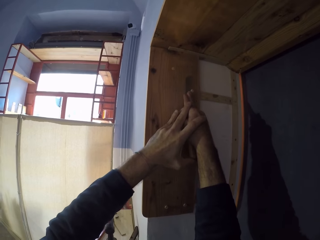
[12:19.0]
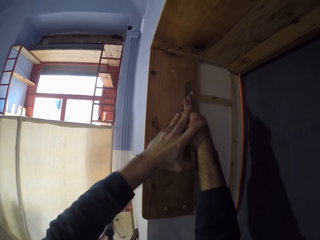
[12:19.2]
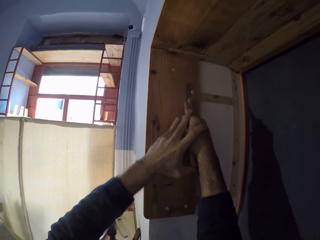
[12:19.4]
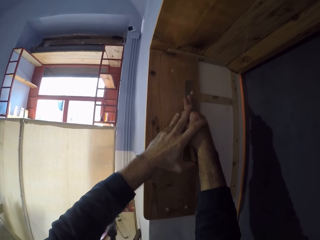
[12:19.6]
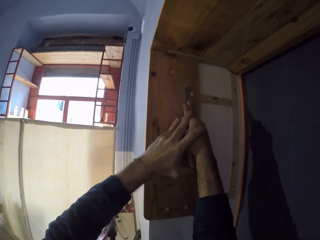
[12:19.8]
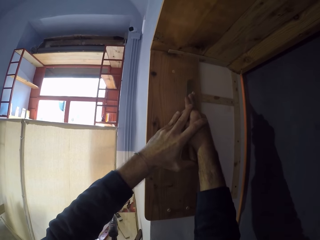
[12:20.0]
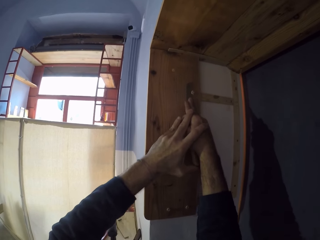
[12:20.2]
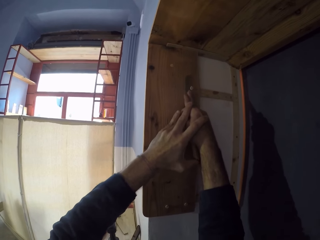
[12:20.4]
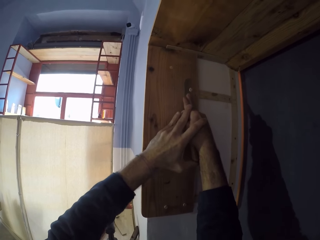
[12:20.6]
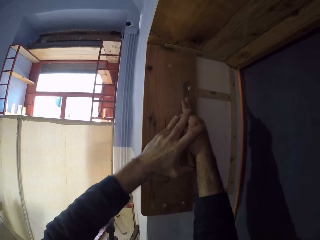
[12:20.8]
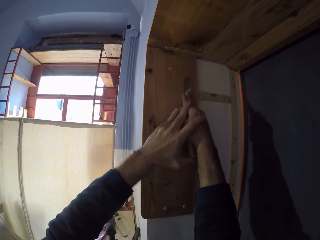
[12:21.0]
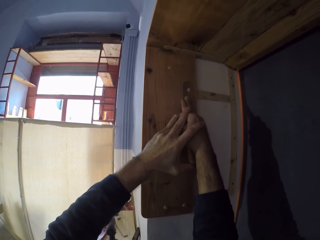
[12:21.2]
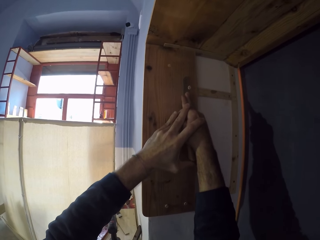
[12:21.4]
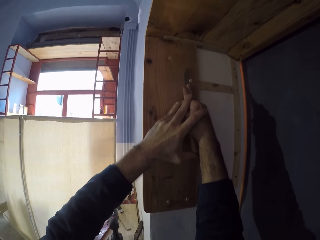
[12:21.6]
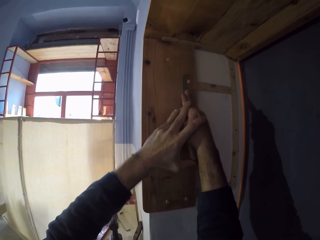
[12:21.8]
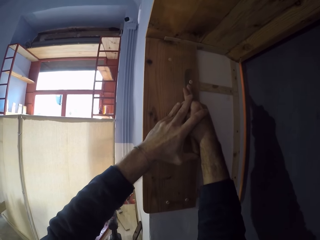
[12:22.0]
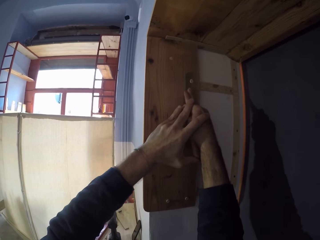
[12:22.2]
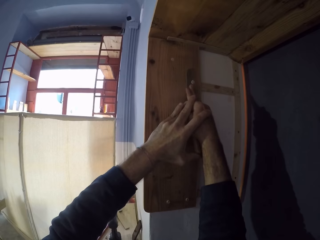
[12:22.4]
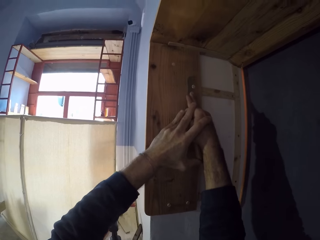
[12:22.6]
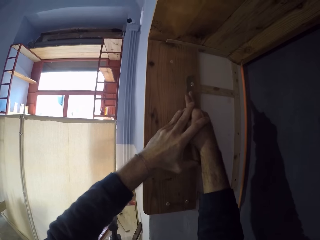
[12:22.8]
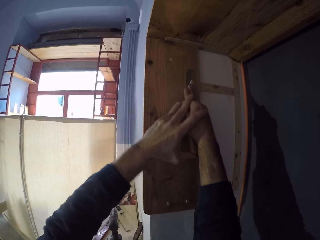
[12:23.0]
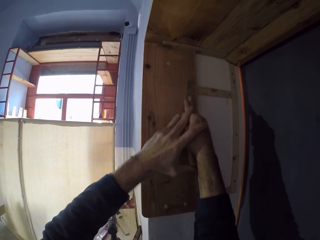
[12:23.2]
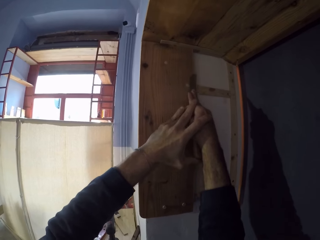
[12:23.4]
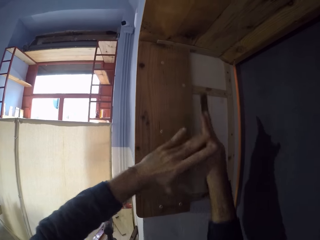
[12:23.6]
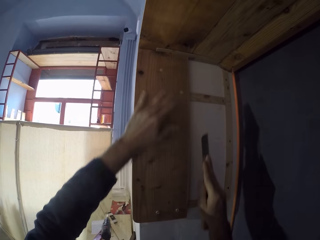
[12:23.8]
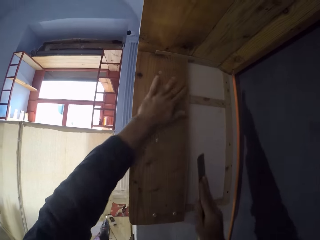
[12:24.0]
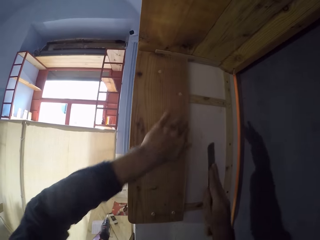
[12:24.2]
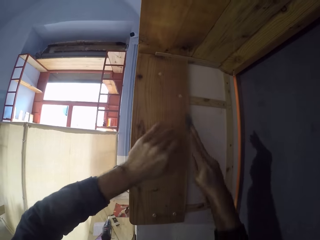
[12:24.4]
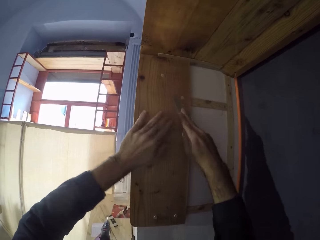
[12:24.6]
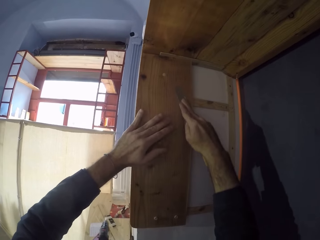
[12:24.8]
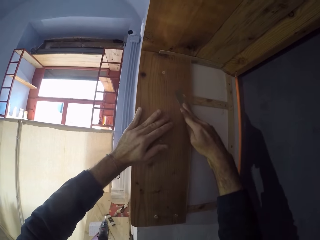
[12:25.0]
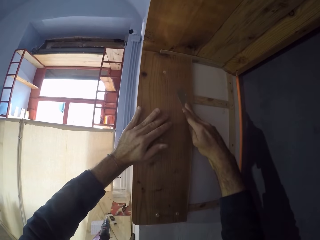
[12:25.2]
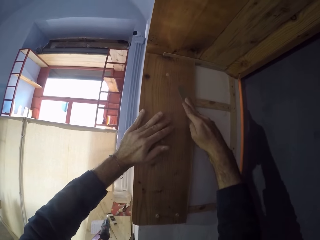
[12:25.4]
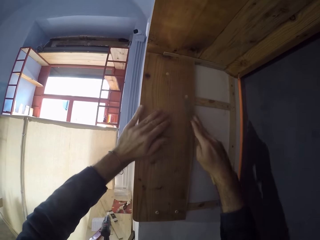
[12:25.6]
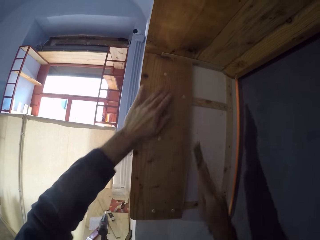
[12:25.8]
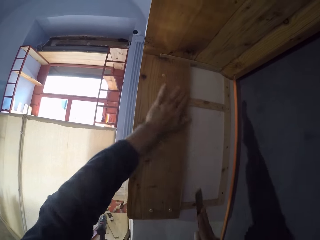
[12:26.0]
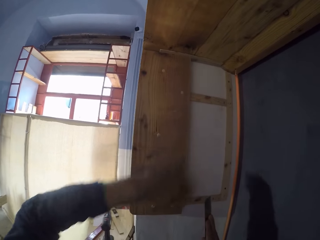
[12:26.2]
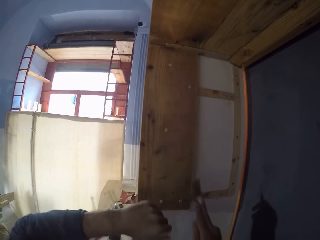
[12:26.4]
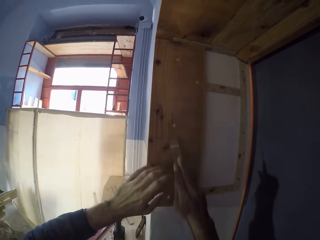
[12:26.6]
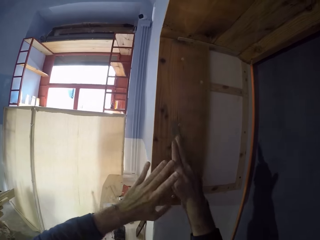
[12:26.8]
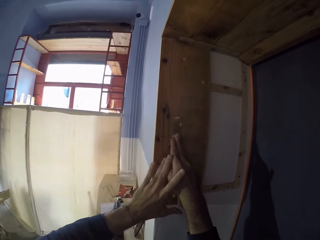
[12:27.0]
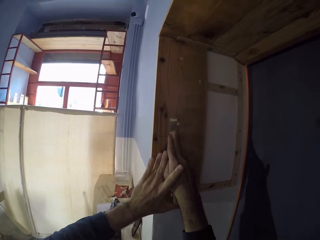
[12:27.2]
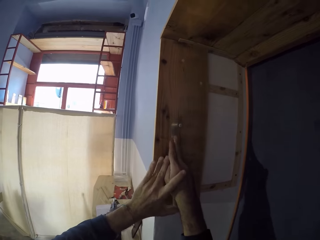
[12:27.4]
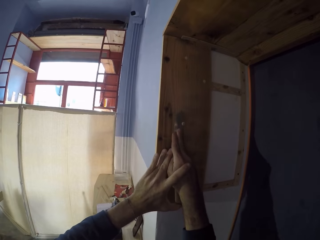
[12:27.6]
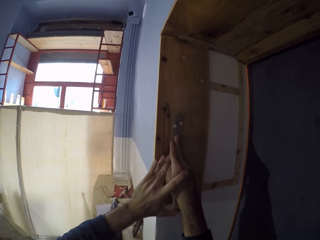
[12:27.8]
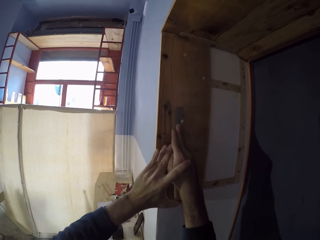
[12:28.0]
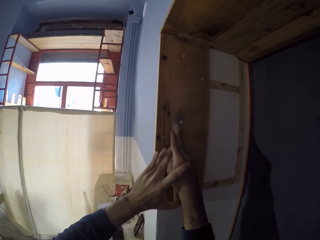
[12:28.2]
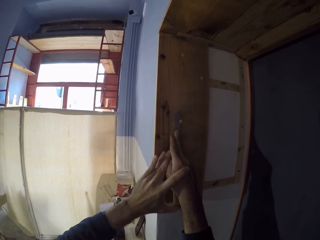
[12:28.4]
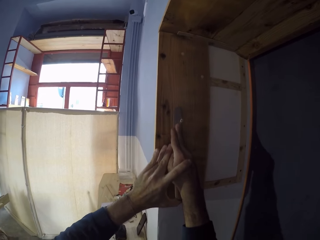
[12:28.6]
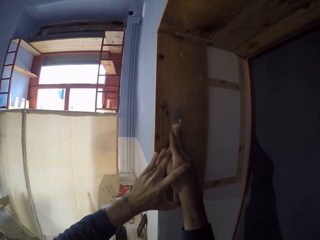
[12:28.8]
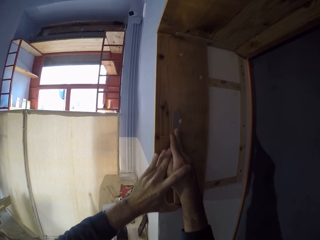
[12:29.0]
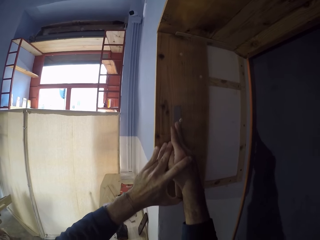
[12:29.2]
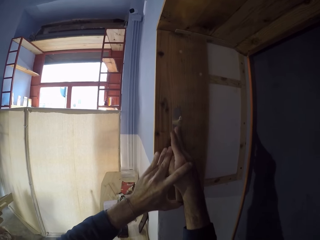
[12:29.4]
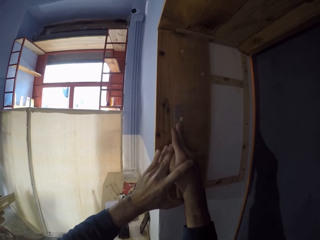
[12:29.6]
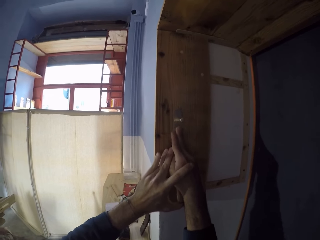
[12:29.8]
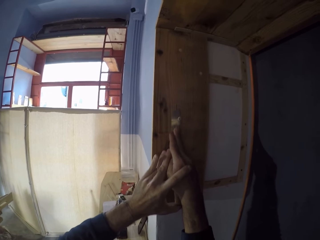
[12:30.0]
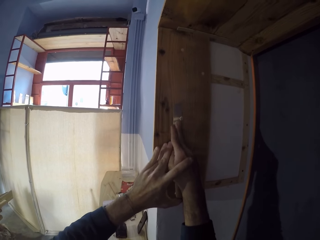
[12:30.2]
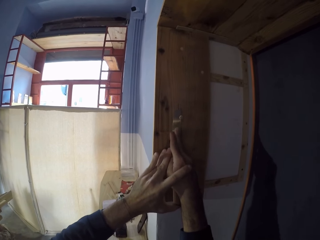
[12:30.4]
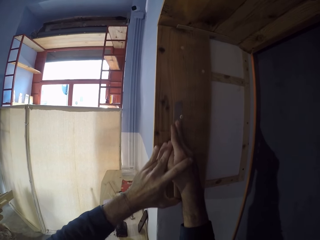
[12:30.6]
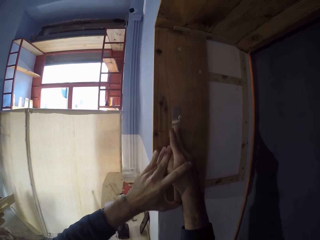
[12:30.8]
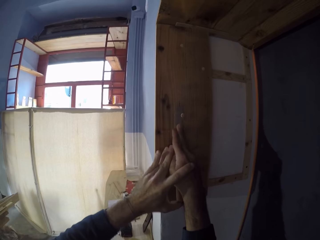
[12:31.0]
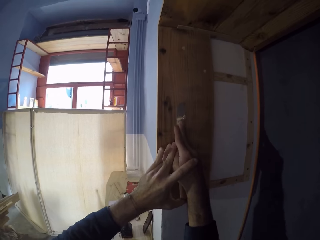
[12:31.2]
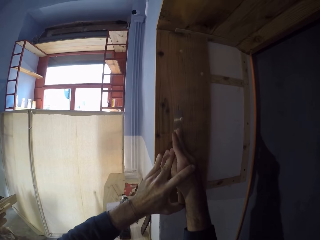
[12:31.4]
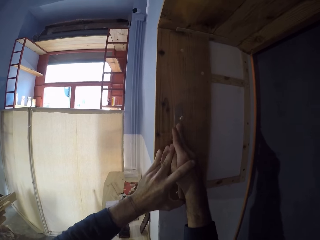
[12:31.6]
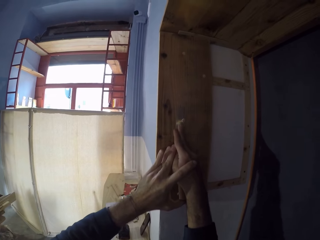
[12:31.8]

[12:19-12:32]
The camera wearer removes the knife from the wood. He wipes the wood with the left hand. He touches the wooden frame with his left hand. He lifts the knife. He cuts off the wooden pin's end in the wooden frame with the knife in his right hand. He touches the wooden frame with his left hand. He wipes the wood with the left hand. He lifts the knife. He cuts off the wooden pin's end in the wooden frame with the knife in both hands.

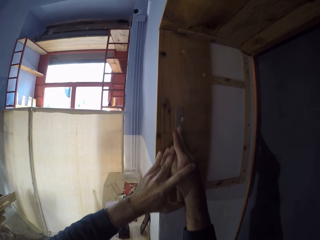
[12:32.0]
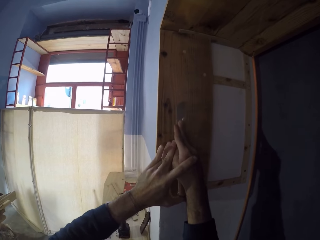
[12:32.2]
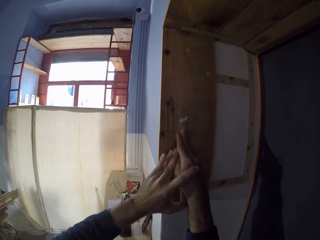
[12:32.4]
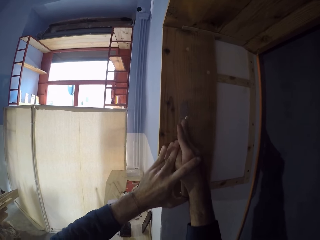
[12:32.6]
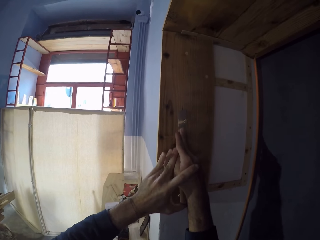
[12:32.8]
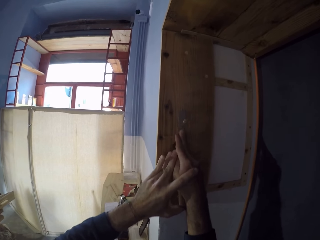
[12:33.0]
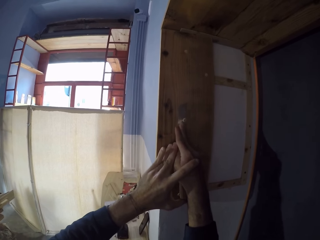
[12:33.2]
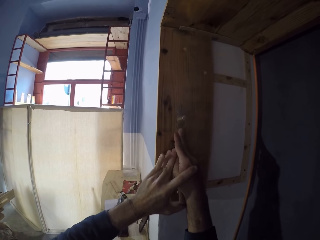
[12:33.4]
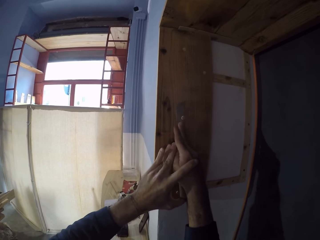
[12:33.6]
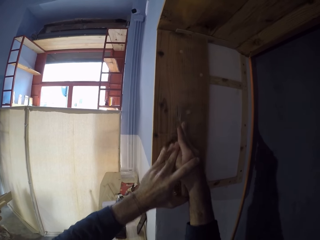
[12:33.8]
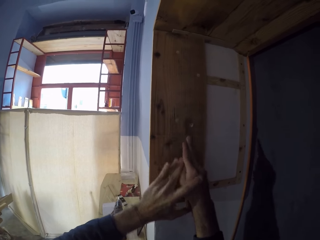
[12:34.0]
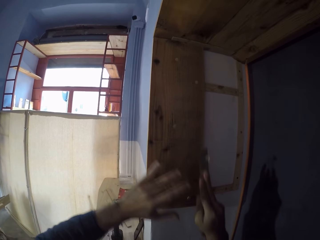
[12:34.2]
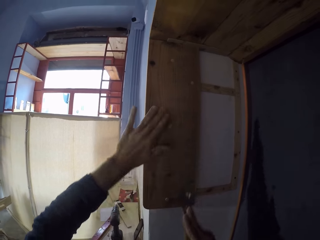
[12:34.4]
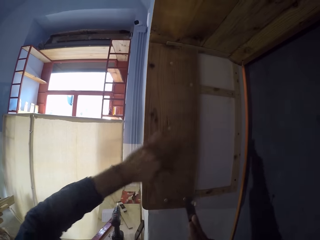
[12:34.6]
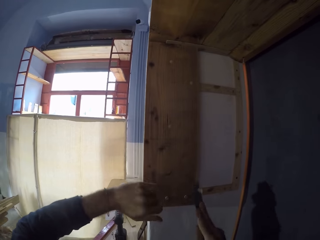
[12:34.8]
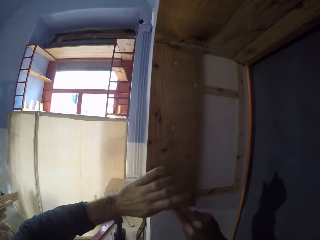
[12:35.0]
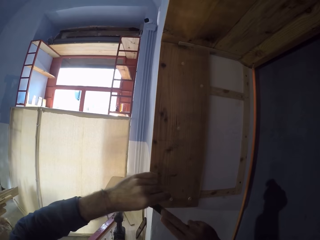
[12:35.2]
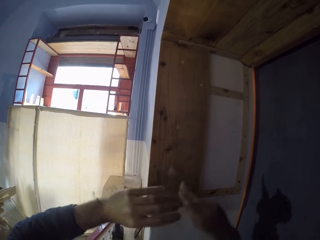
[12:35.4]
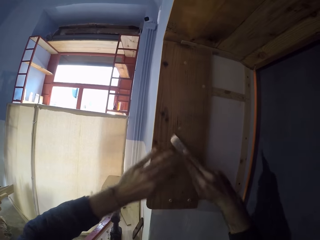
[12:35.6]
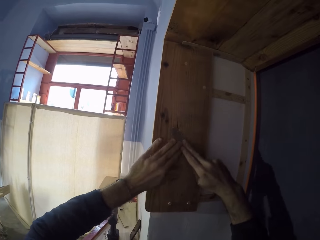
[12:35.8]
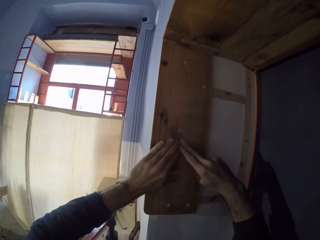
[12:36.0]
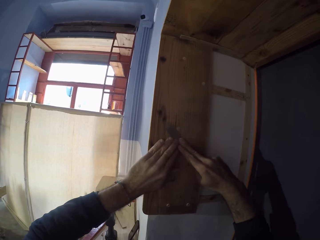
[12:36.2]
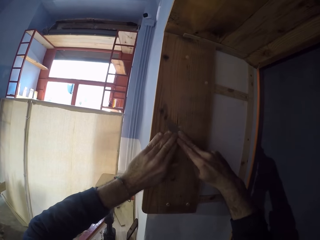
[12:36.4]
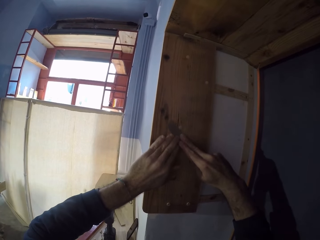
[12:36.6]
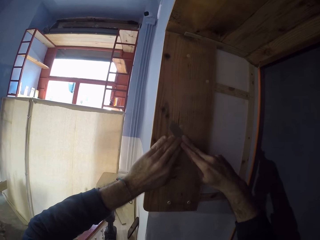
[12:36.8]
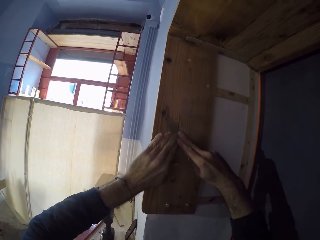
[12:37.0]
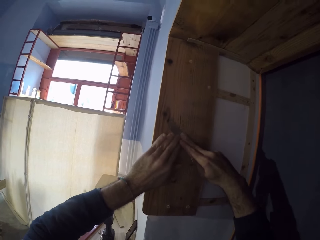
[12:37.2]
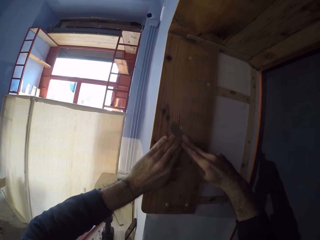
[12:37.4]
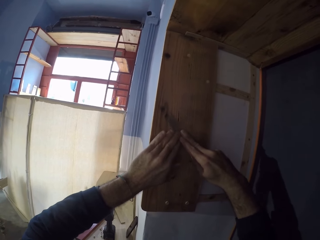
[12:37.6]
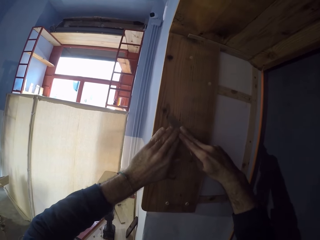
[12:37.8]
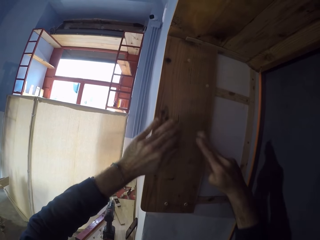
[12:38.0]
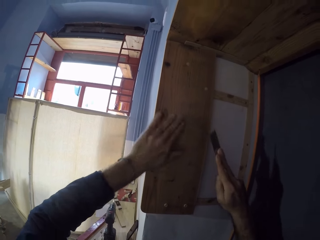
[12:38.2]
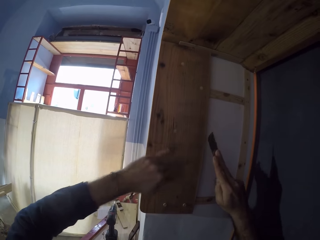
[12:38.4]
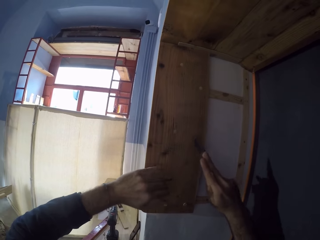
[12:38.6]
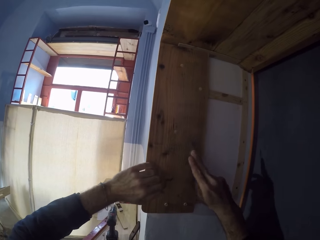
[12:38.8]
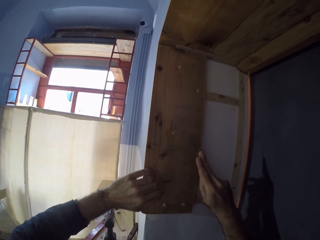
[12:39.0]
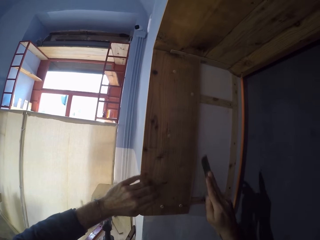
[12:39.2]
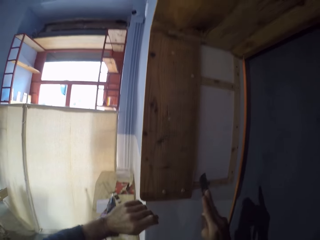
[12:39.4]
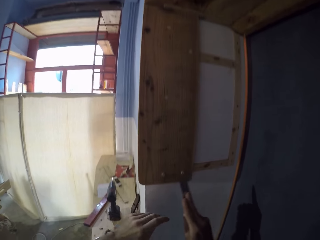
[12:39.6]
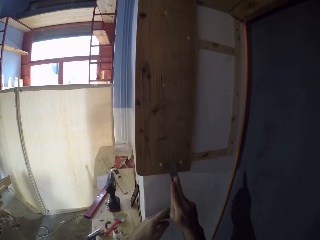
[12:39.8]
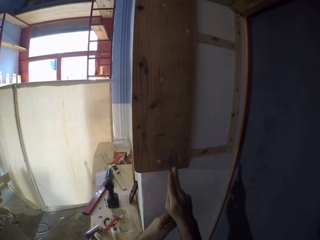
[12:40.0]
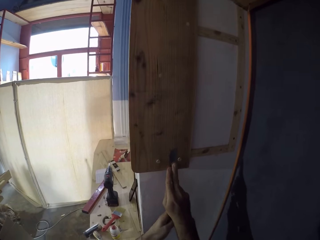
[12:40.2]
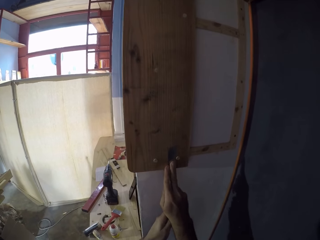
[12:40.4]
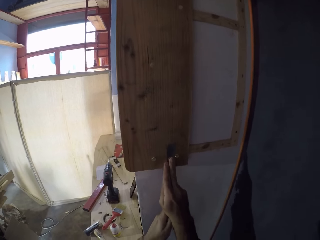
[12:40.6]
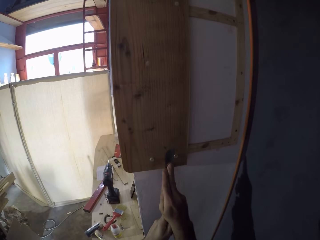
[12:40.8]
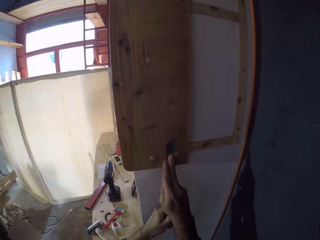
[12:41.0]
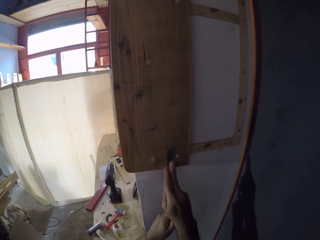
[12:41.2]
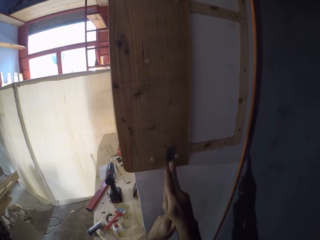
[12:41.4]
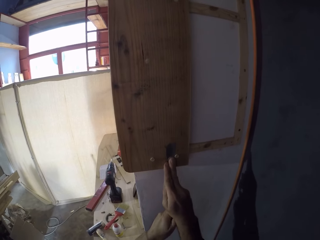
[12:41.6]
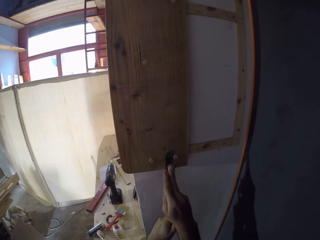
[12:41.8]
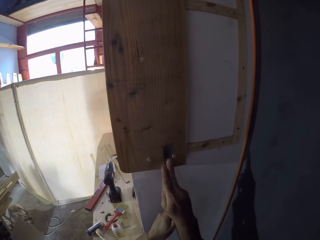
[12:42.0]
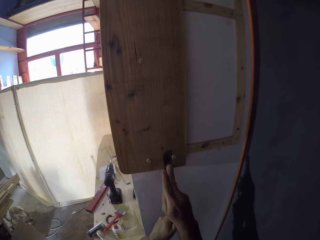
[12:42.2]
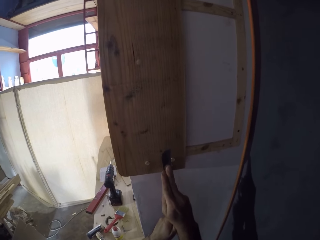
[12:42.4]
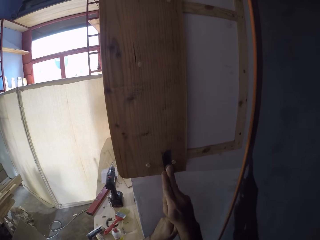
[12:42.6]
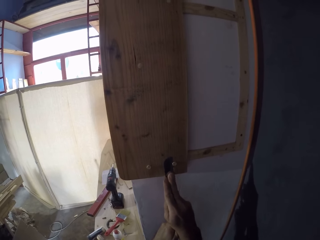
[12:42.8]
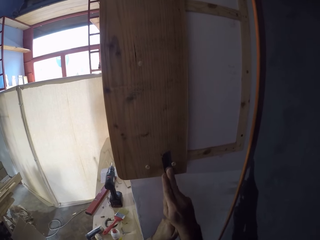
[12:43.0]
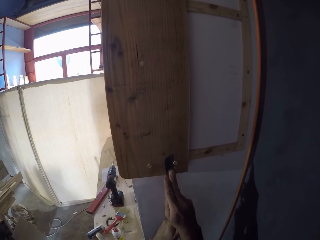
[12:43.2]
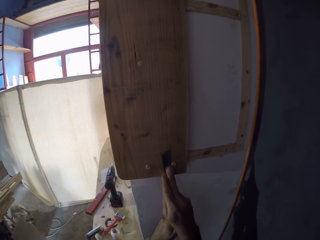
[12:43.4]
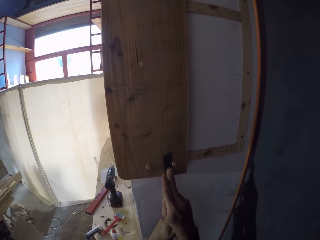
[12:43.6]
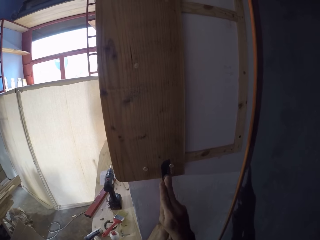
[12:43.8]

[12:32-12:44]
The camera wearer touches the wooden frame with his left hand. He removes the knife from the wood. He wipes the wood with the left hand. He removes the wooden pin from the knife blade in his right hand. He wipes the knife with the left hand. He lifts the knife. He cuts off the wooden pin's end in the wooden frame with the knife in both hands. He touches the wooden frame with his left hand. He wipes the knife with the left hand. He looks at the wood. He pulls back both hands. He cuts off the wooden pin's end in the wooden frame with the knife in both hands.
